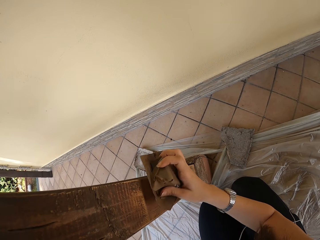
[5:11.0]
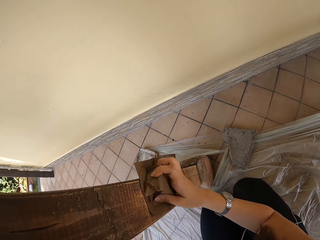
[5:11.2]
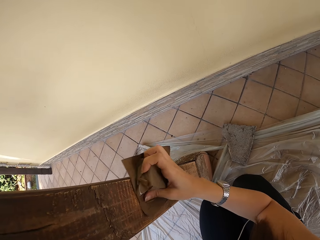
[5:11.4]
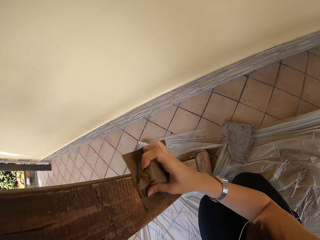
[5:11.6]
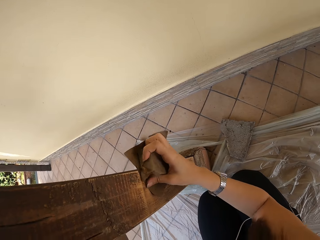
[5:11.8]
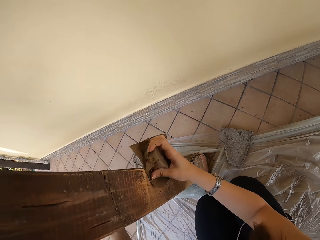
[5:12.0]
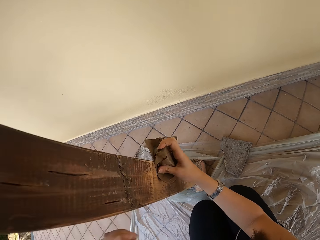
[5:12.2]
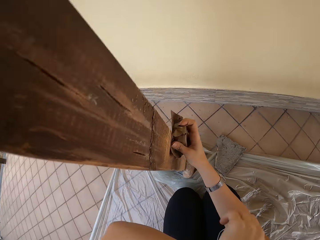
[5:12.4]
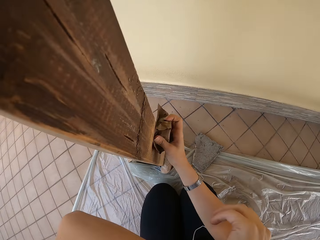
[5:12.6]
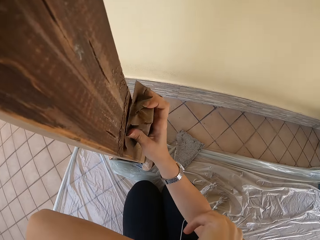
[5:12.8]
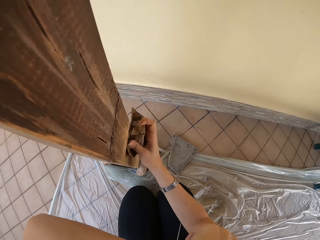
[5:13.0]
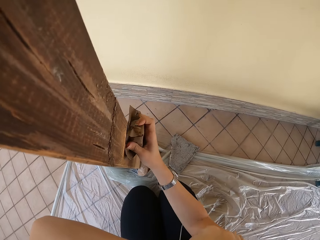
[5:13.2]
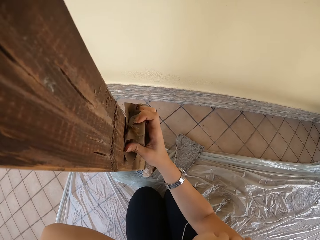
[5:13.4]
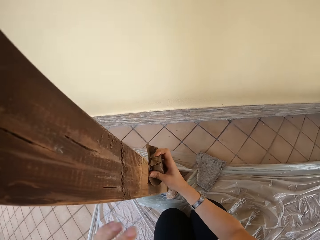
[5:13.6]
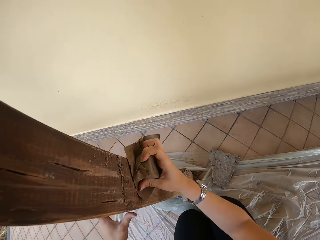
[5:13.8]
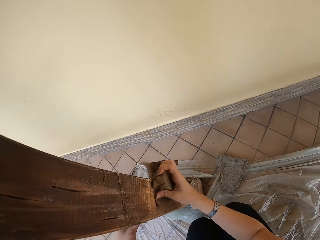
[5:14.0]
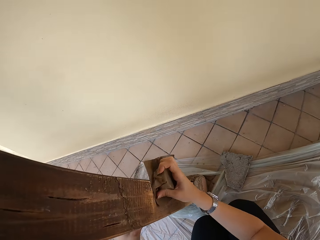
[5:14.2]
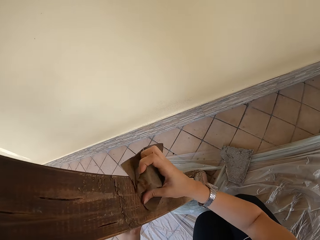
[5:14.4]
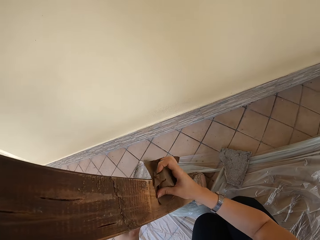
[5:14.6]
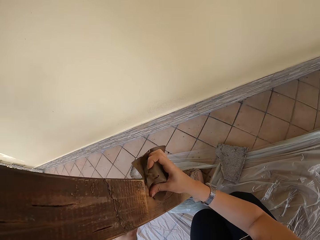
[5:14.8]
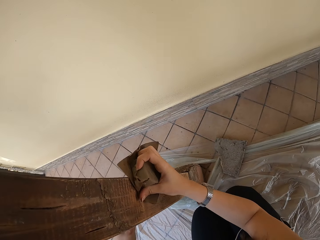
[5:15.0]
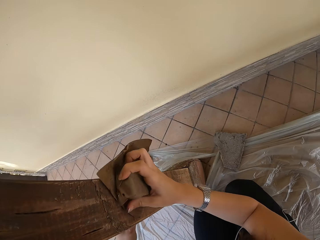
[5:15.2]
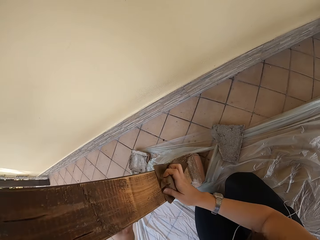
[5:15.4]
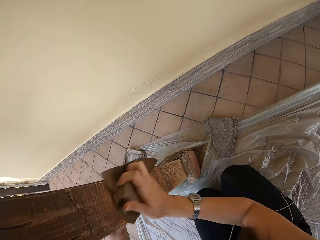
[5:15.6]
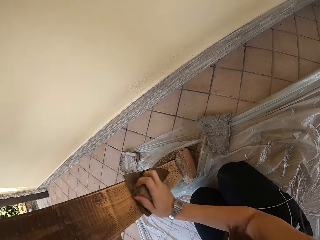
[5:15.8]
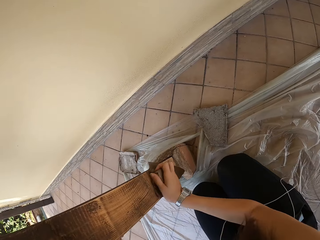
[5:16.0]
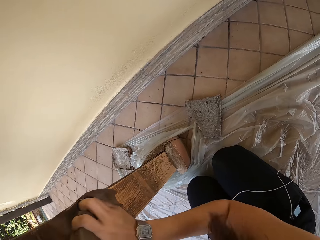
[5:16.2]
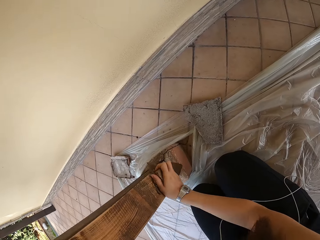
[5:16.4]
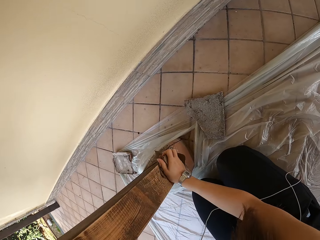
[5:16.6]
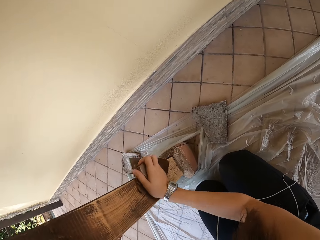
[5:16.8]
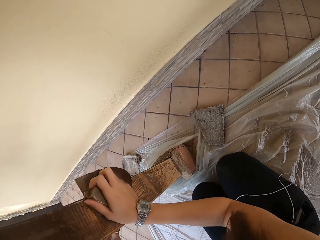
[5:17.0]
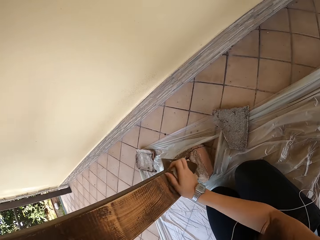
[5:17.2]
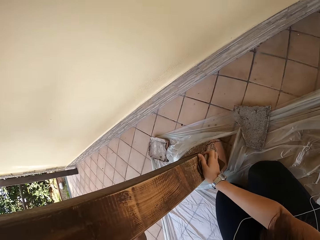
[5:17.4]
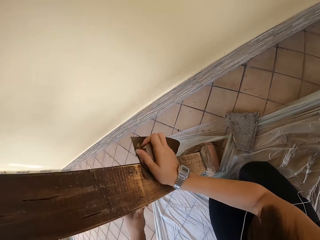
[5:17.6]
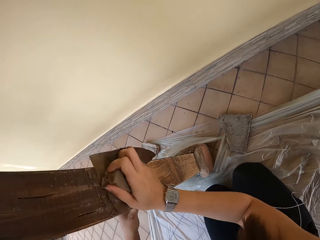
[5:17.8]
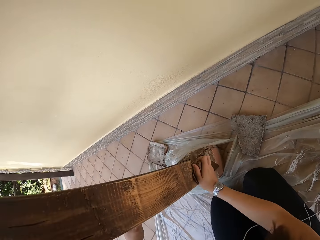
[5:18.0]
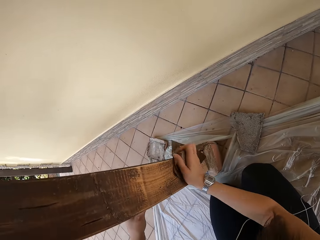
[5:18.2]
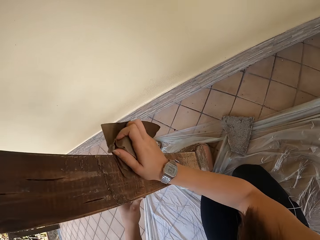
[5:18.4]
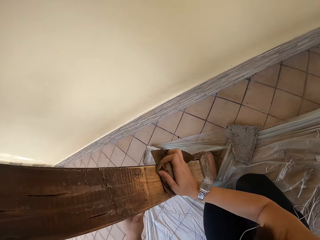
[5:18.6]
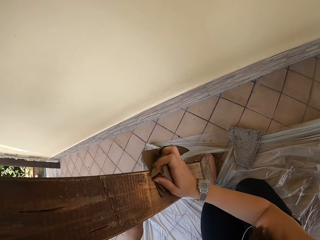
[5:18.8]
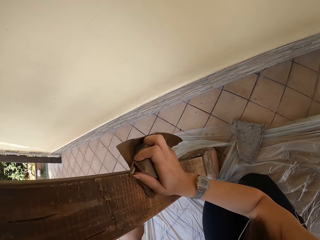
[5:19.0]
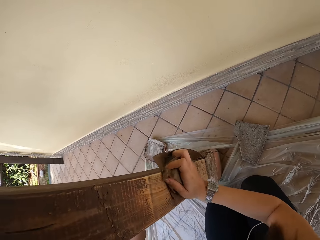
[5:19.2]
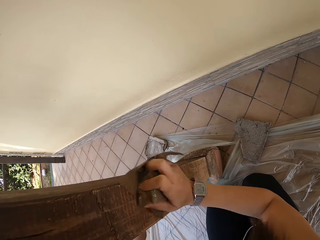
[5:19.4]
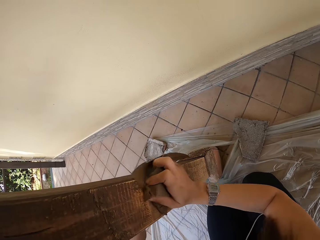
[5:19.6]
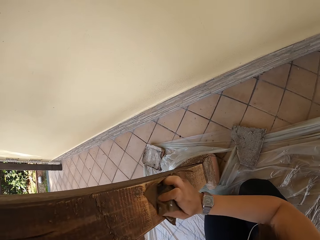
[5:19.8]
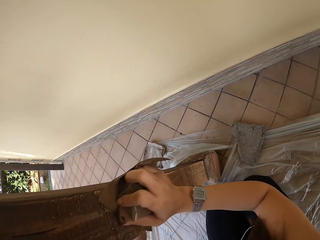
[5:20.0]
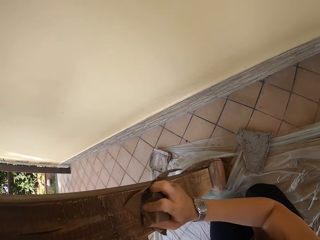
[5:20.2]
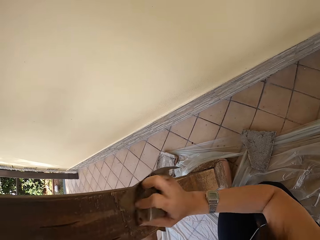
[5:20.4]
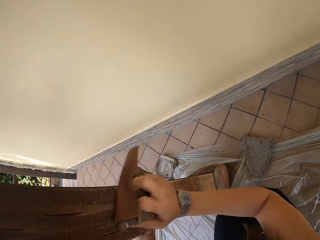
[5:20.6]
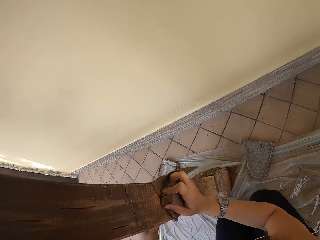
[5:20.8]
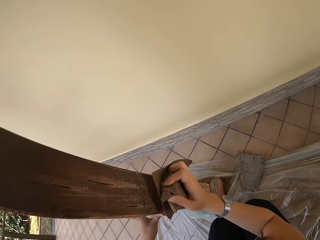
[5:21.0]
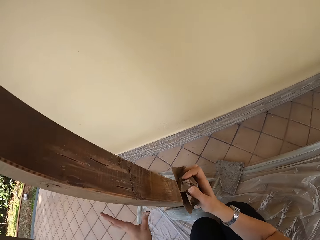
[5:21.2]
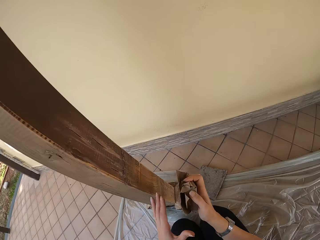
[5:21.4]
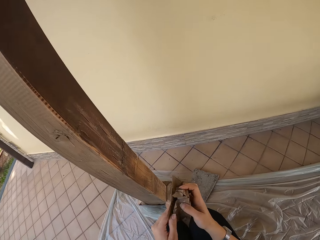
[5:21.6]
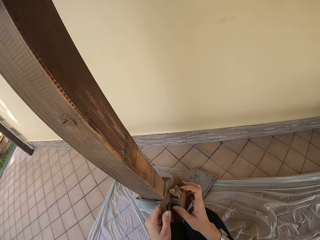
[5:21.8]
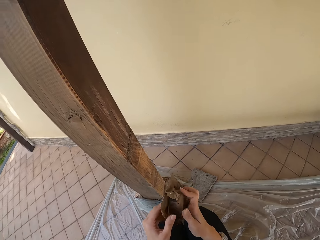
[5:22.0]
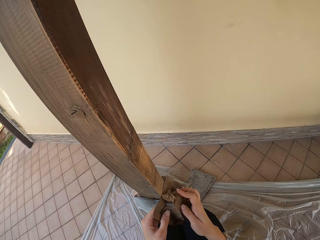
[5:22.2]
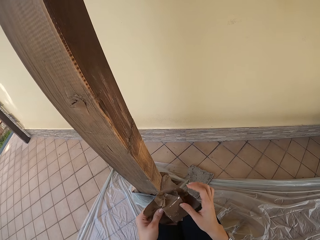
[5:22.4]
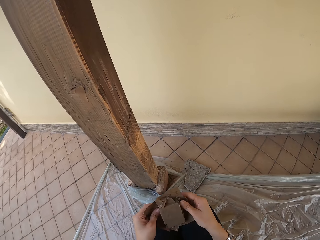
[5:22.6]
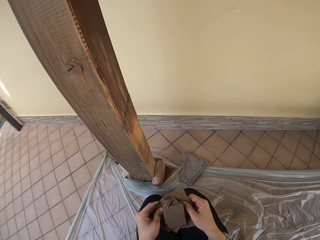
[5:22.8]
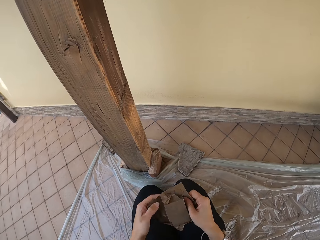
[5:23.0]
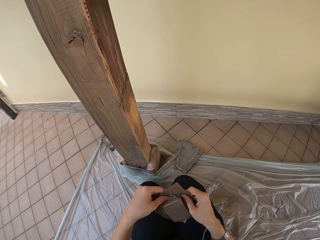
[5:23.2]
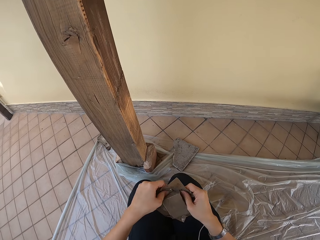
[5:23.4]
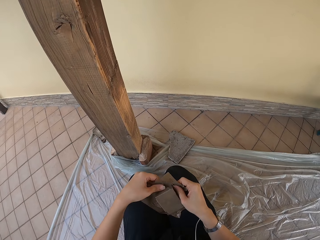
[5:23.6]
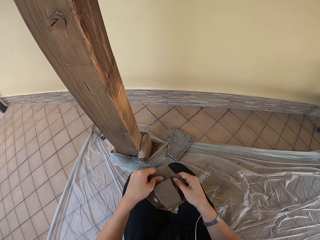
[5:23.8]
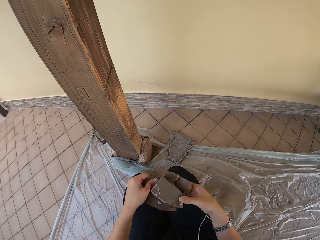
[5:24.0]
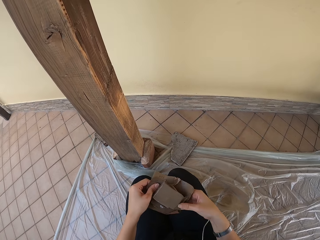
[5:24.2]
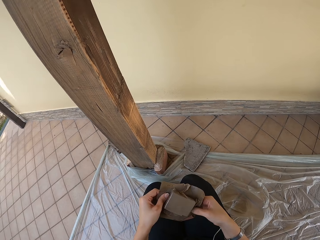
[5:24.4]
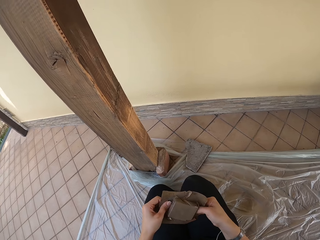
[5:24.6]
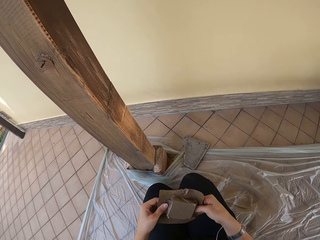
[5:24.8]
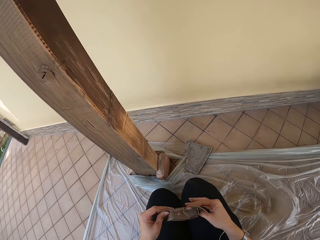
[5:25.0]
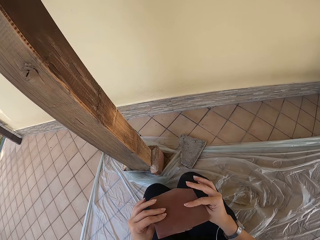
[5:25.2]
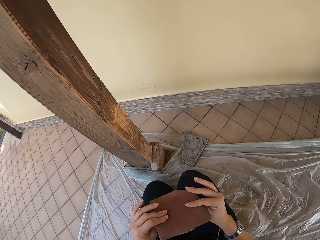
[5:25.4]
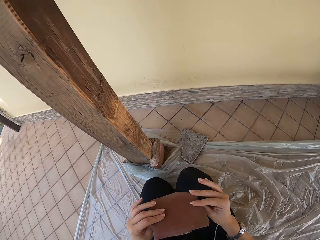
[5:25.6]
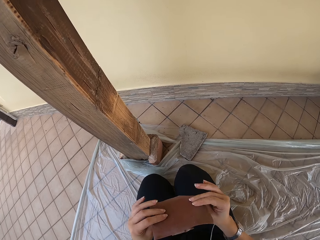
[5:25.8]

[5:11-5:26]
The camera wearer rubs her body with her left hand. She places her left hand on the pillar. She adjusts the sandpaper with both her hands. She holds the sandpaper with both hands.

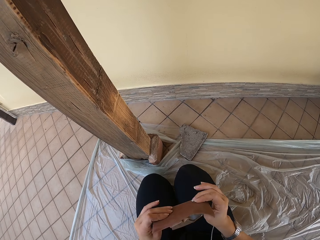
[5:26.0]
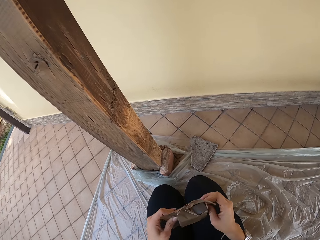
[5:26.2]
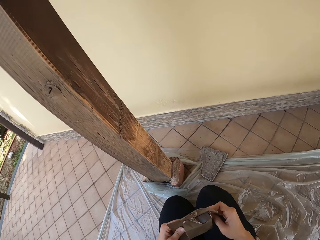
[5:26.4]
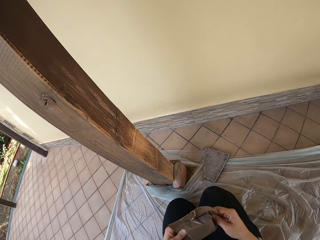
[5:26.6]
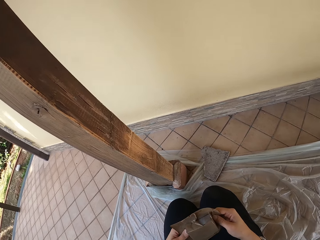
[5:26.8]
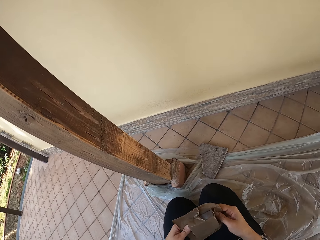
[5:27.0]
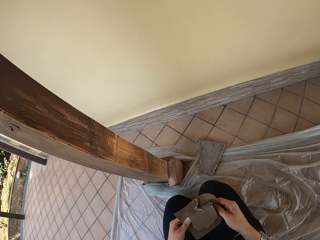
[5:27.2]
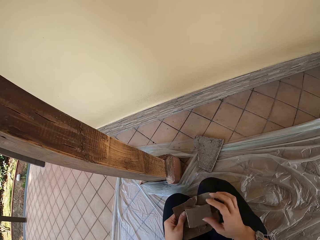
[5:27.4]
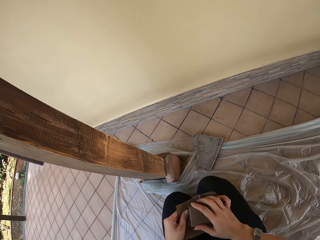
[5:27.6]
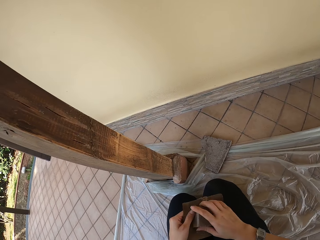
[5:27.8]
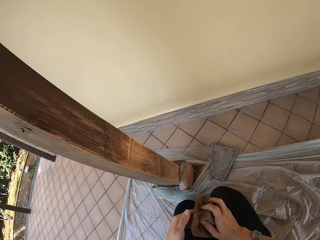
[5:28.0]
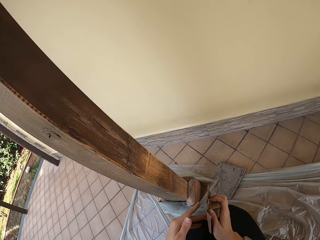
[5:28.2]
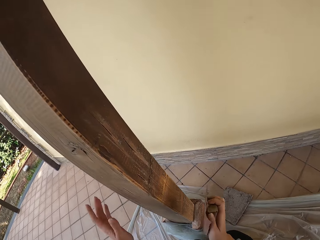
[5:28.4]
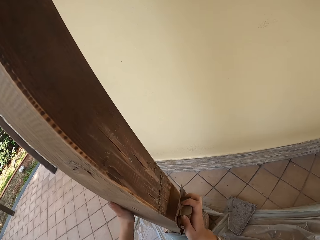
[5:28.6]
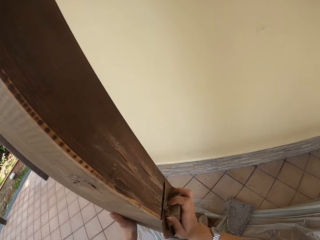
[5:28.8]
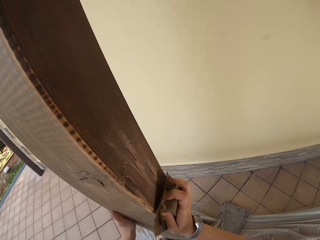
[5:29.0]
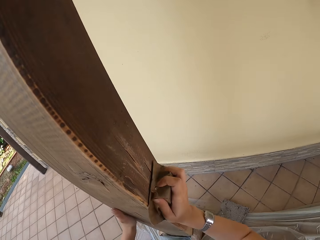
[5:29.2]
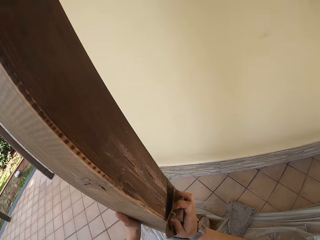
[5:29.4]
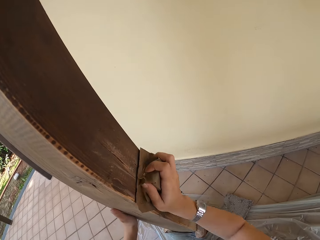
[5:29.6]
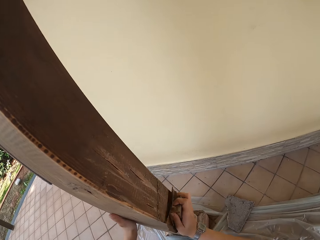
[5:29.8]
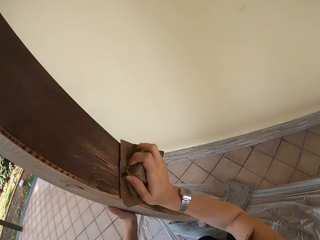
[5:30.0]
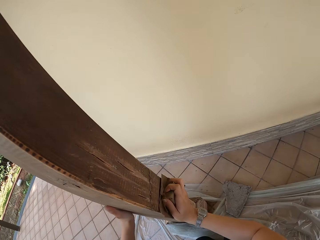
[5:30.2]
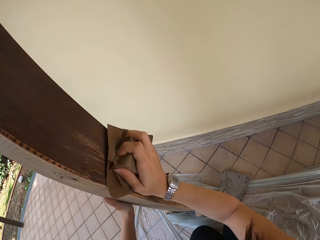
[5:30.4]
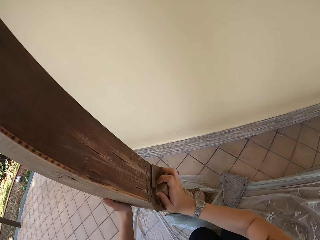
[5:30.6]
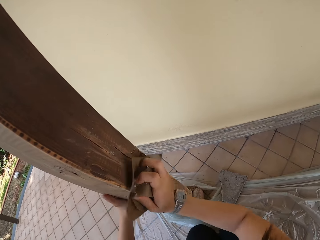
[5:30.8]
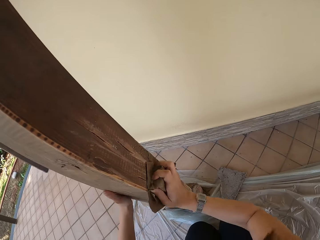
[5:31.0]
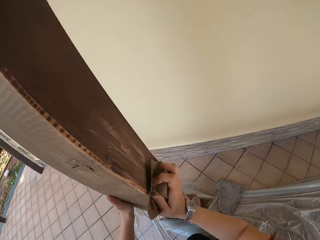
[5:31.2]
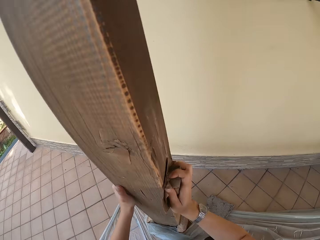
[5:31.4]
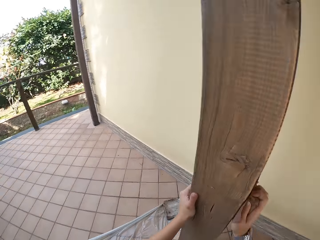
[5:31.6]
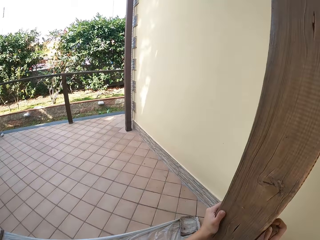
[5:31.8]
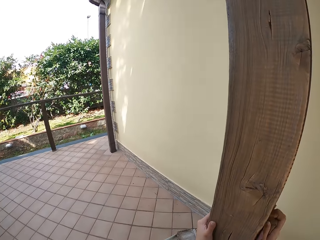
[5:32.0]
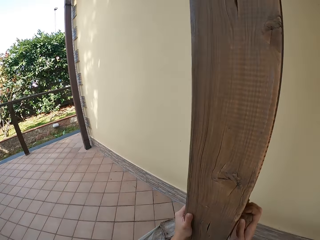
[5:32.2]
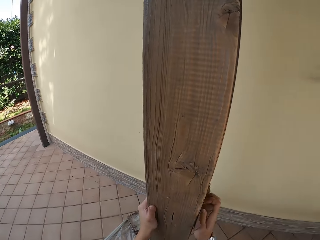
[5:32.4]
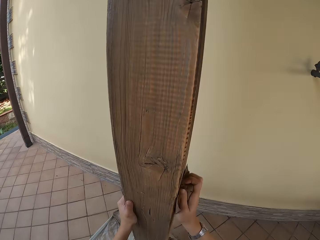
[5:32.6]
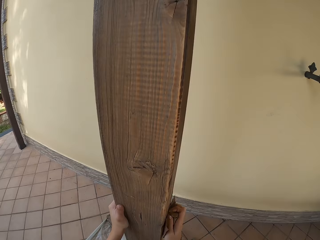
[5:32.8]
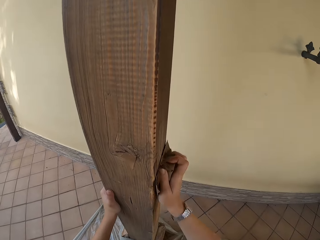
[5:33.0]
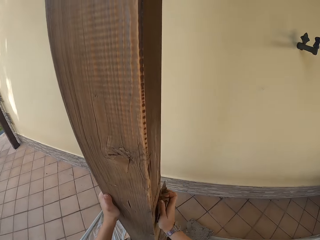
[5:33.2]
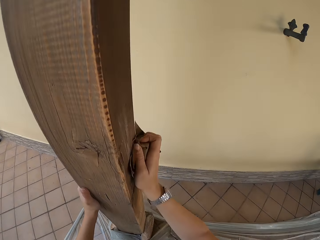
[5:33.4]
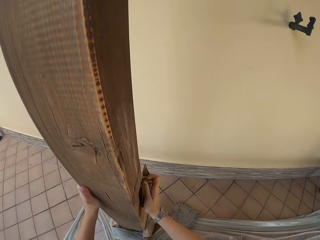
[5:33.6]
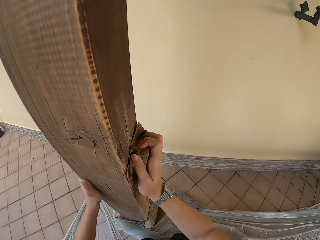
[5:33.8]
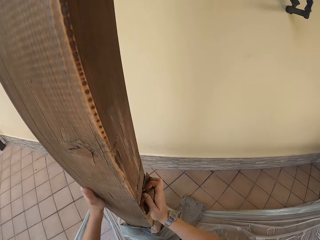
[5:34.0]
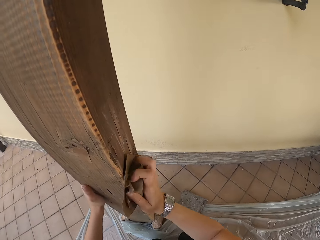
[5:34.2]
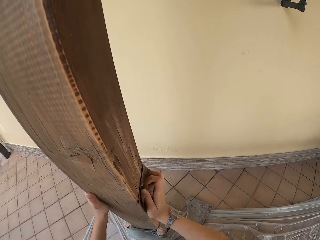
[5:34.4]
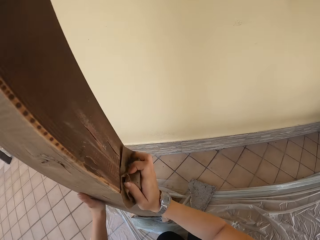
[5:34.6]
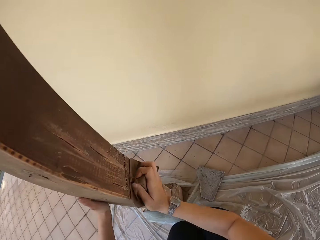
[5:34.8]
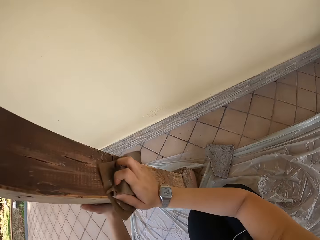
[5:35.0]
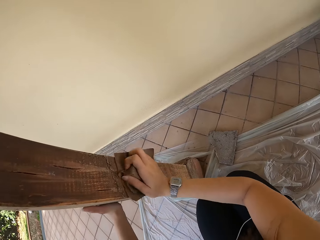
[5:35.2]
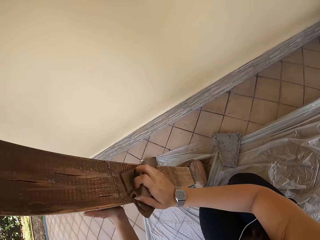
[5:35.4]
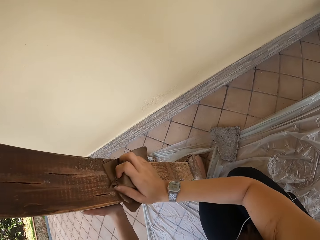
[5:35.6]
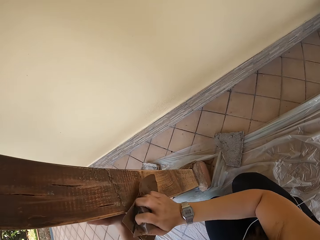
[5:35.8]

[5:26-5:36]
The camera wearer places her left hand on the pillar. She smoothens the pillar with the sandpaper on her right hand.
